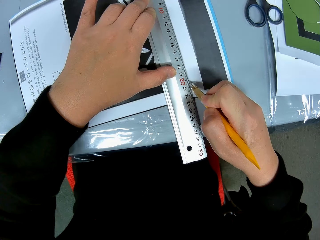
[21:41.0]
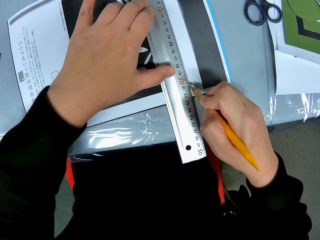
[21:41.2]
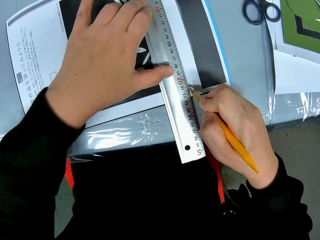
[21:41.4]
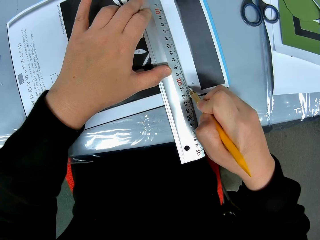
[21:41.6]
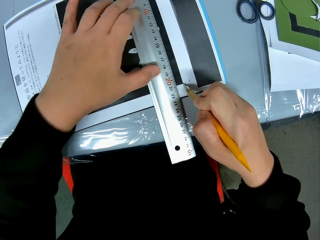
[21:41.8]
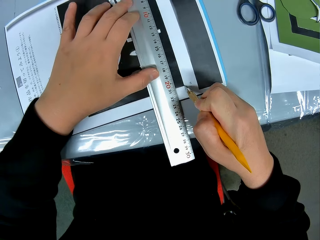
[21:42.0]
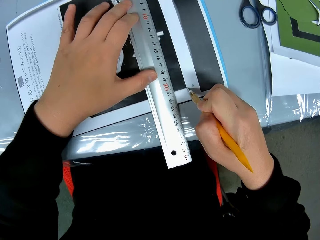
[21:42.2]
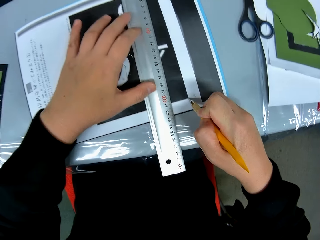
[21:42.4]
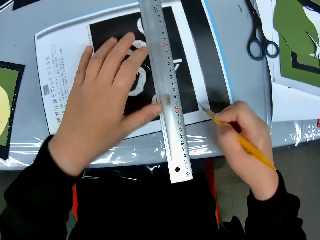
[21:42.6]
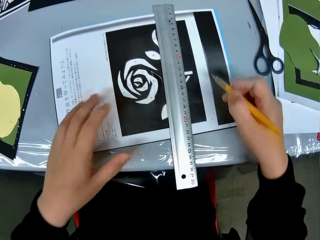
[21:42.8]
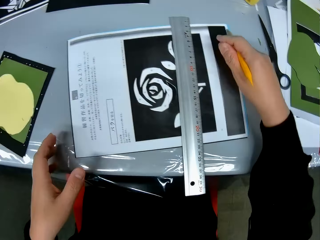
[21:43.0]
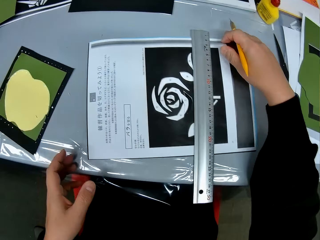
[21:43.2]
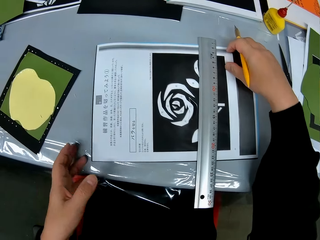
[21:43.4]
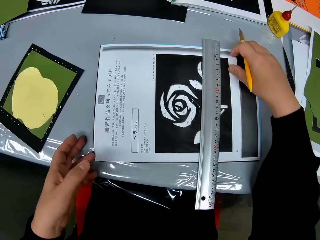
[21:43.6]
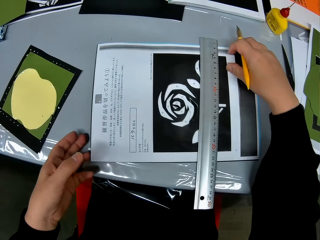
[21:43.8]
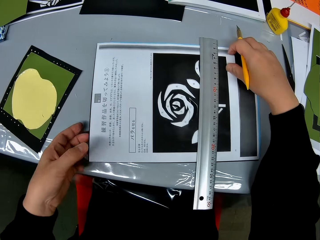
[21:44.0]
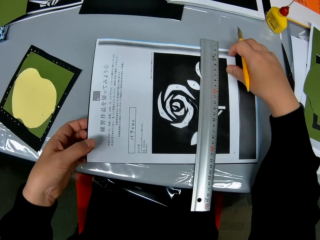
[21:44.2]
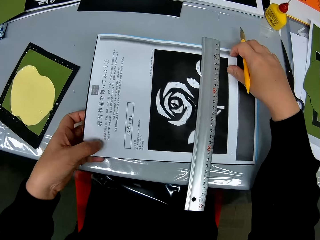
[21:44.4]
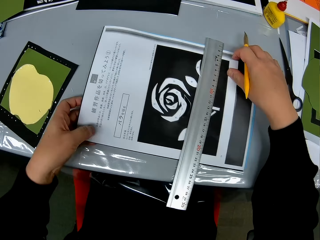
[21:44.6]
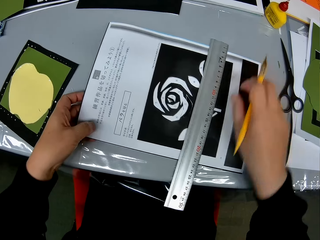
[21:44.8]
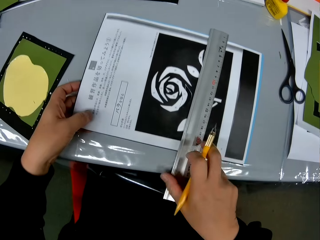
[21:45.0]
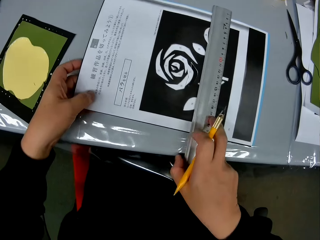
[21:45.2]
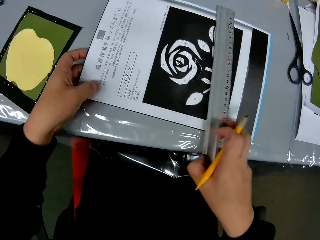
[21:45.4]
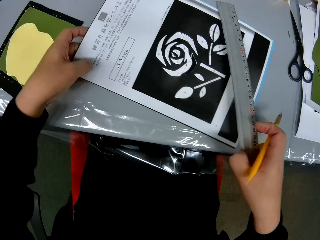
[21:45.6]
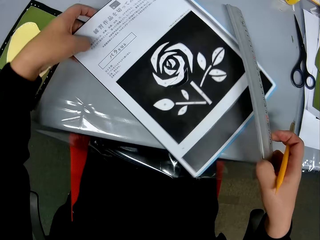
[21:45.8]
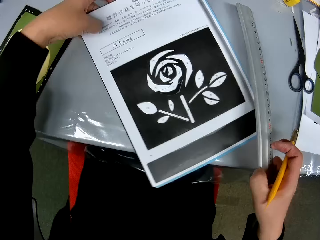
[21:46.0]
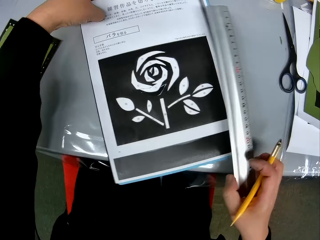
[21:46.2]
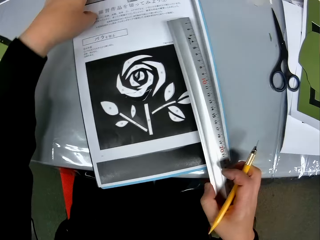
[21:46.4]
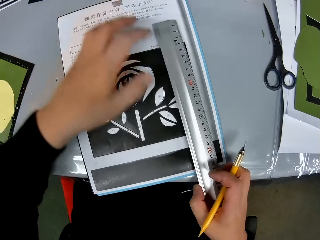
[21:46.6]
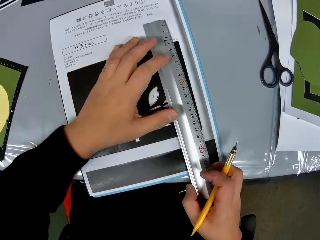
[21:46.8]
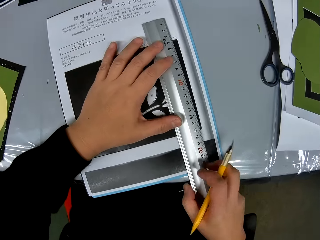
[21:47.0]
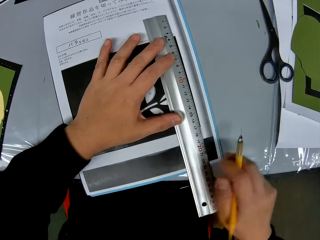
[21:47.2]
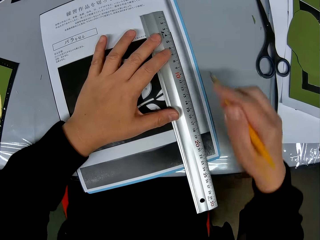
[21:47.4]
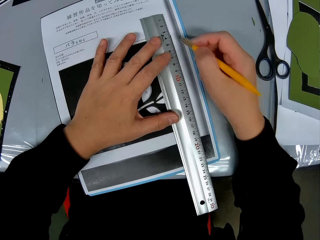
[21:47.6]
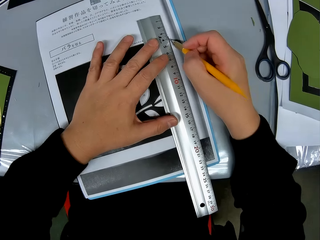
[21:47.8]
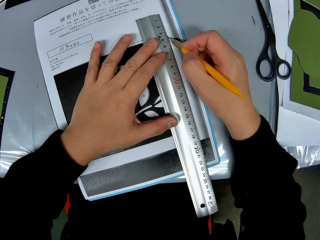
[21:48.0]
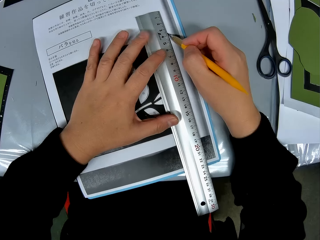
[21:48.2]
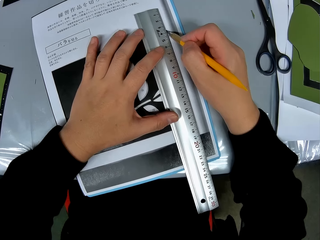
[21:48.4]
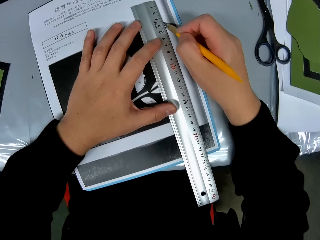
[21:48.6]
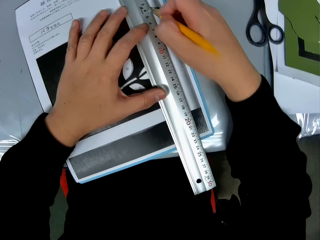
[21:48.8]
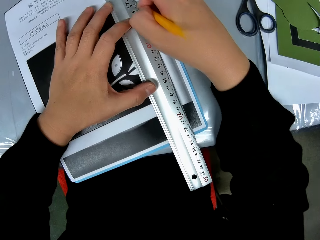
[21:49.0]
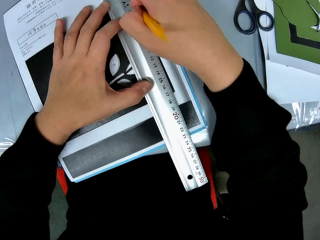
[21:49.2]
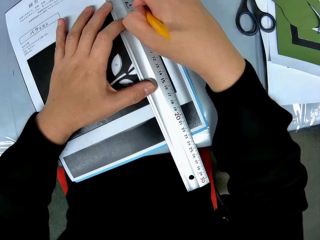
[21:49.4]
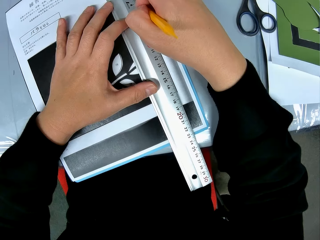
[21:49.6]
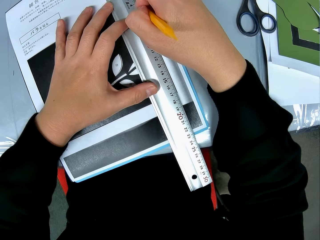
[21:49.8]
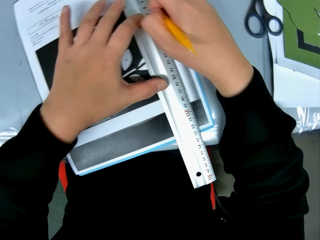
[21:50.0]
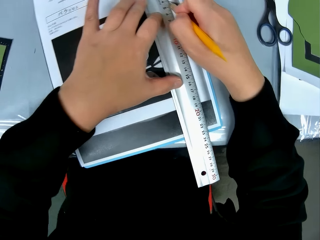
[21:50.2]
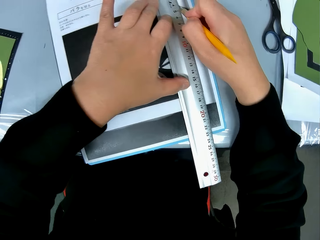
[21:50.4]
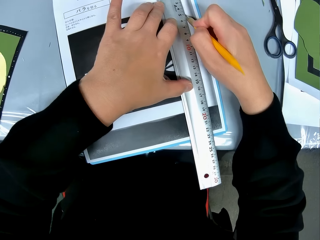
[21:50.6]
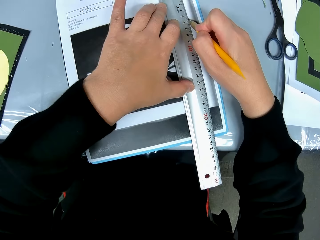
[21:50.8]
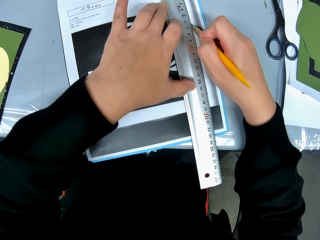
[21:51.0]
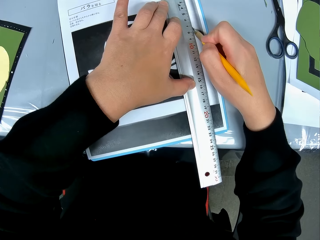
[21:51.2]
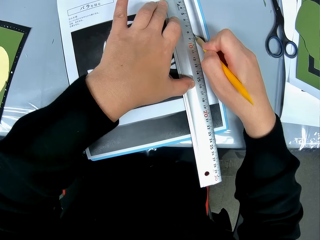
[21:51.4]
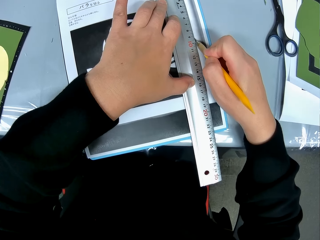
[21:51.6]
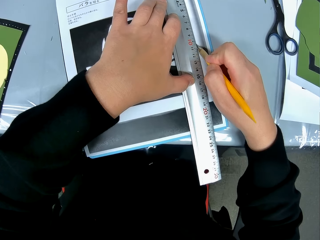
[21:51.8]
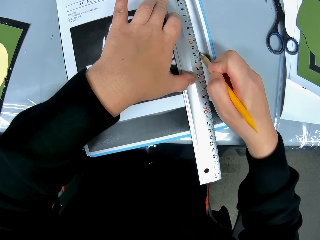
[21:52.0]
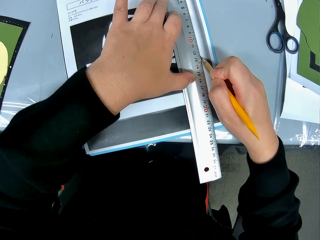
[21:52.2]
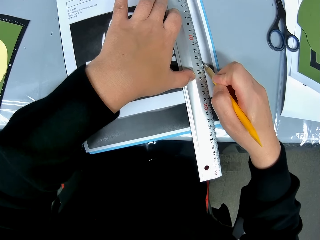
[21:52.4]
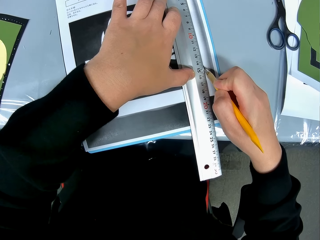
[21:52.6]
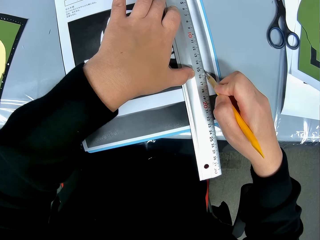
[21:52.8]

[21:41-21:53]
The camera wearer adjusts the position of the paper on the table again. They pick up the ruler from the paper. They turn the drawing book round. They set the ruler on the paper with drawing. They draw a line with the craft knife along the side of the ruler. They cut the drawing book with the cut pen.

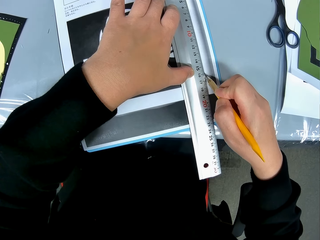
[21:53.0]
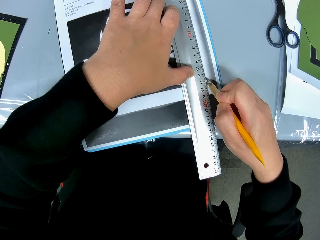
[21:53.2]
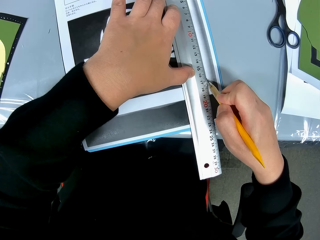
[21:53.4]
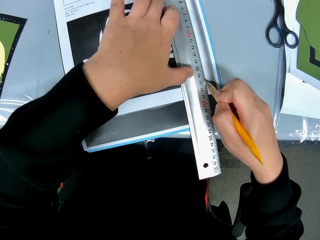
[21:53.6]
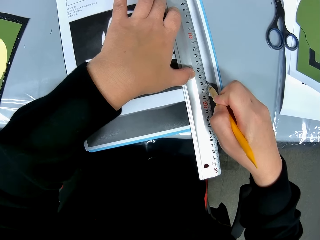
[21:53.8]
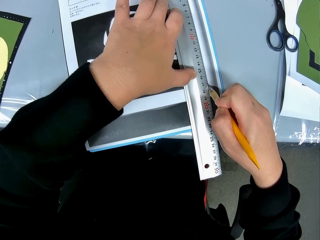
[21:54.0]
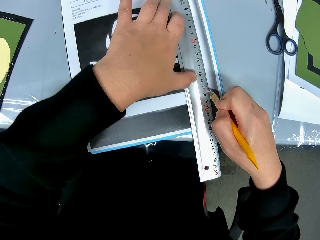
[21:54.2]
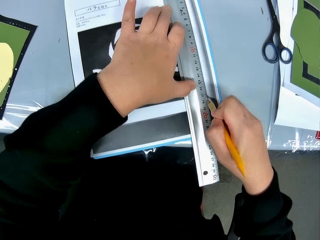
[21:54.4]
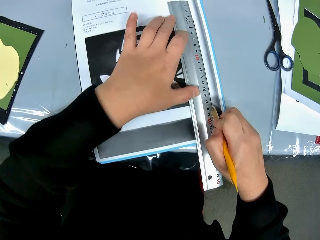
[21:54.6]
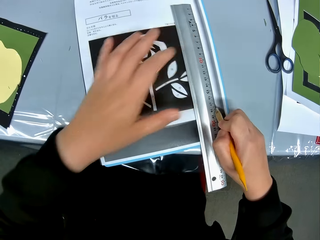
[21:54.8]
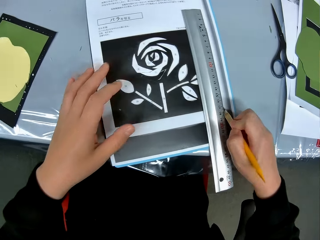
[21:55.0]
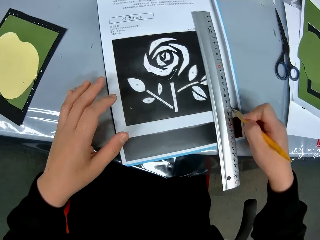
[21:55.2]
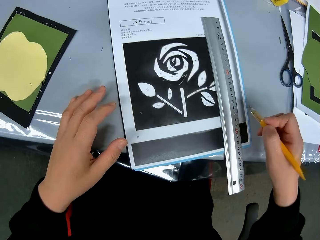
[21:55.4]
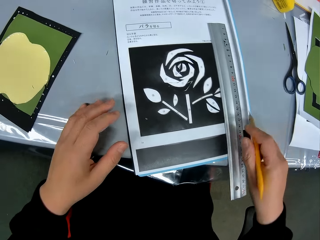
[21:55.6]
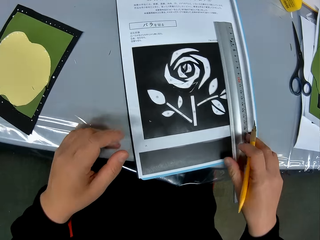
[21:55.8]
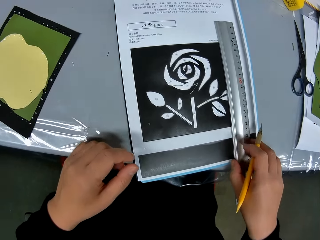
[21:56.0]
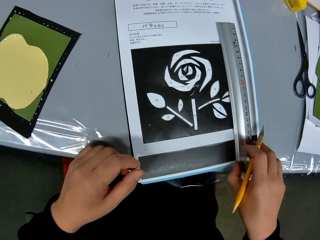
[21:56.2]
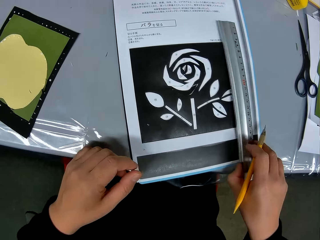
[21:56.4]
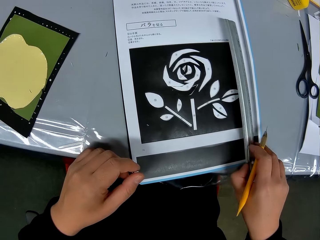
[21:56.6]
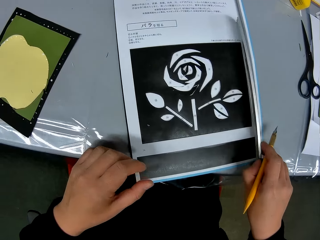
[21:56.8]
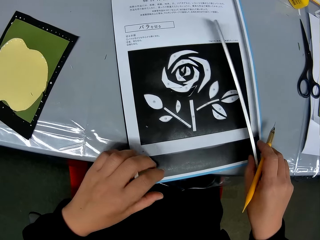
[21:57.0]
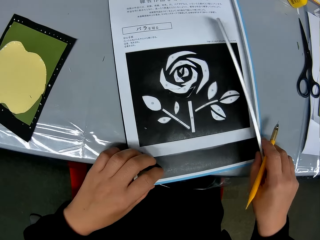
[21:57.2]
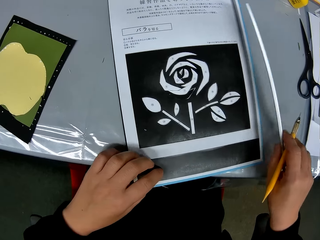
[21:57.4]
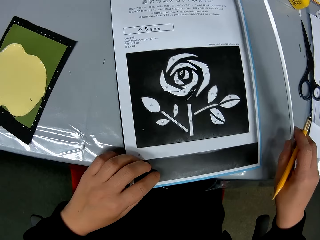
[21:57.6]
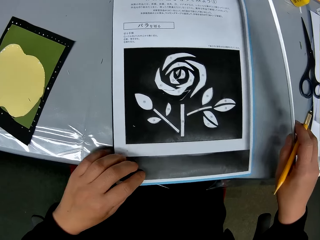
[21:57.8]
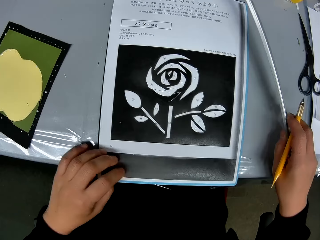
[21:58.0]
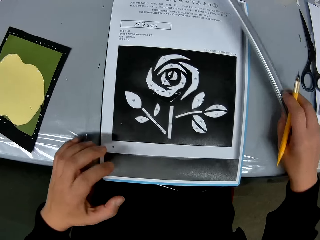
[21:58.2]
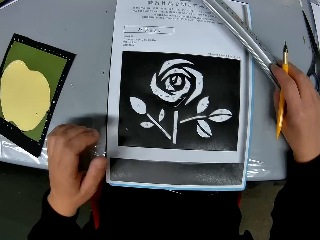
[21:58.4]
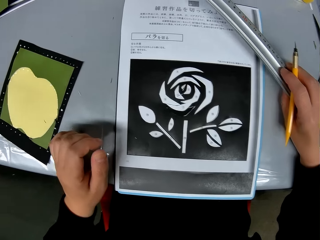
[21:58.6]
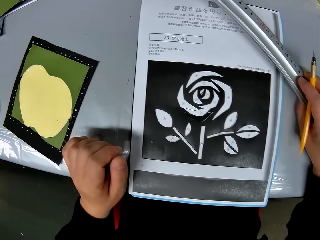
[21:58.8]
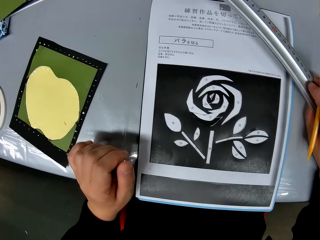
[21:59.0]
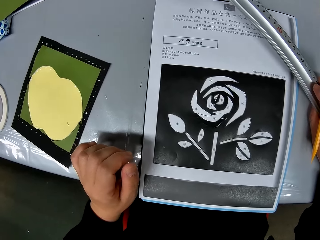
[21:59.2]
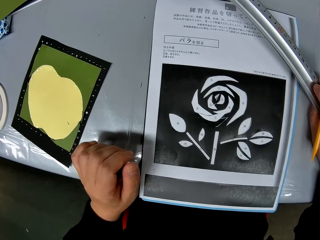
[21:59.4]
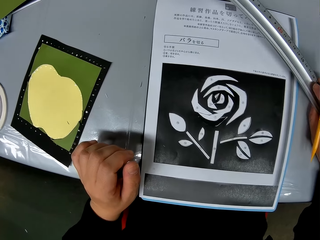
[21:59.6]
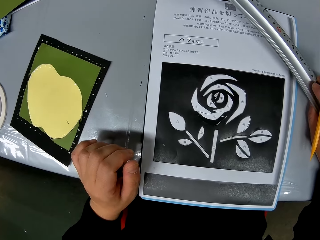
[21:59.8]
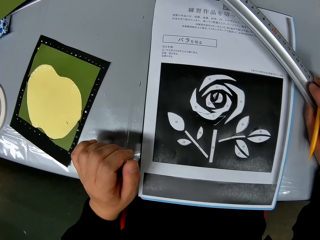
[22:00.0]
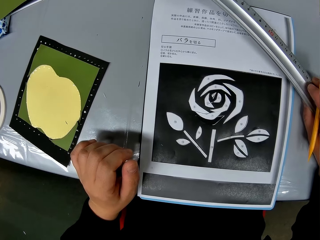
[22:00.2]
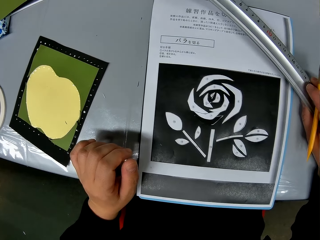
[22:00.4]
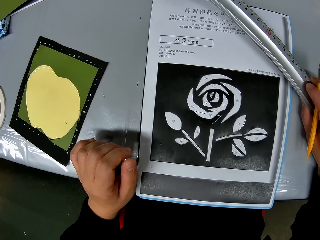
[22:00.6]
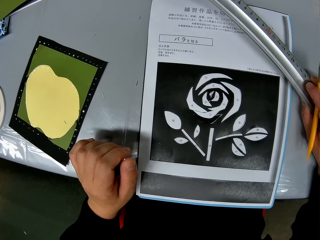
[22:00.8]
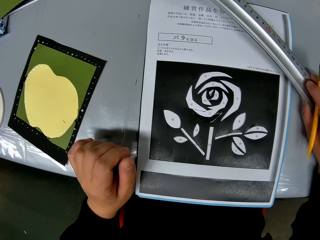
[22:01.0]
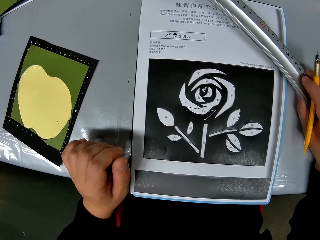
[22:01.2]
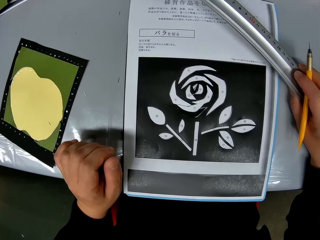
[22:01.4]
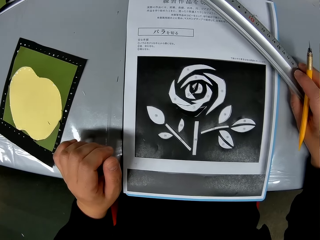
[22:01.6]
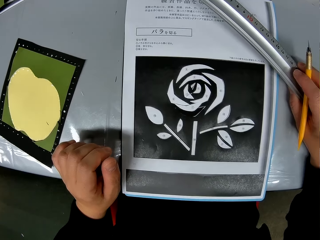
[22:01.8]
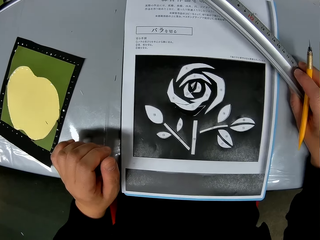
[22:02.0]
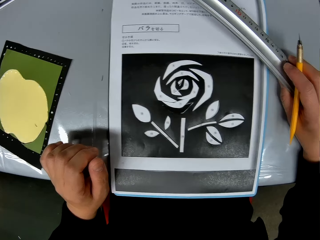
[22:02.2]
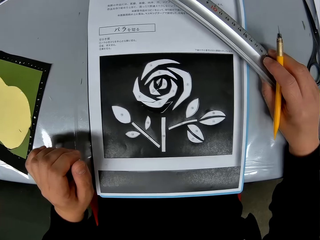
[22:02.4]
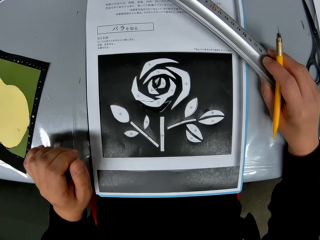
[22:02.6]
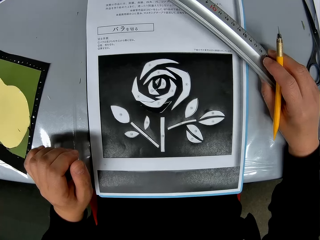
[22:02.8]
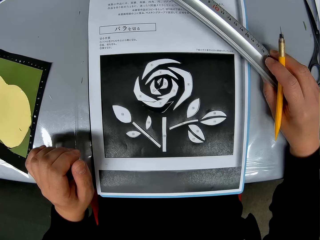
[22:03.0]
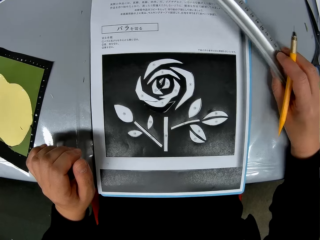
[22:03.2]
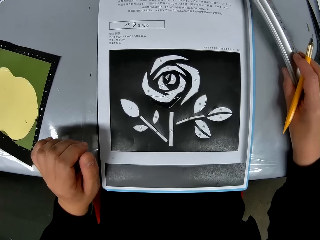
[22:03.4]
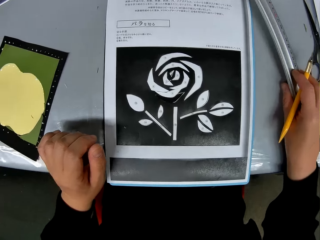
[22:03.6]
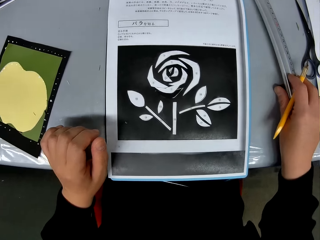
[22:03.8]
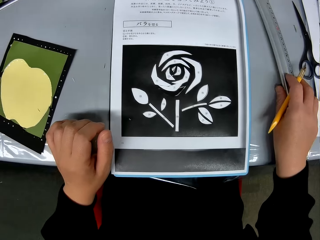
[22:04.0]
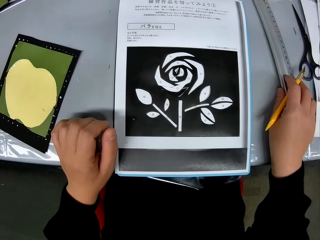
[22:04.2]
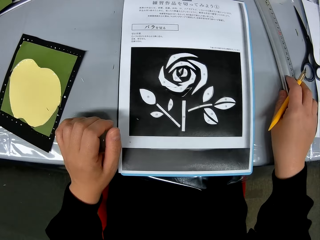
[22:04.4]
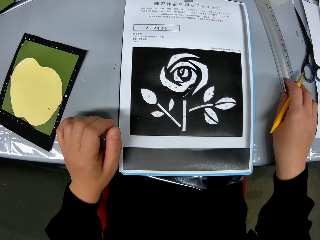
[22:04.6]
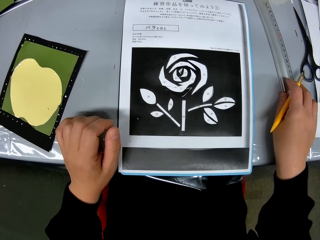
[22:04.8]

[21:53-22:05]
The camera wearer adjusts the position of the paper on the table again. They observe the paper with drawing on it. They drop the ruler and craft knife on the table.
